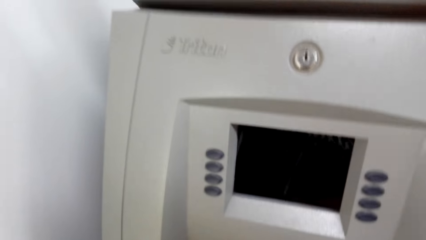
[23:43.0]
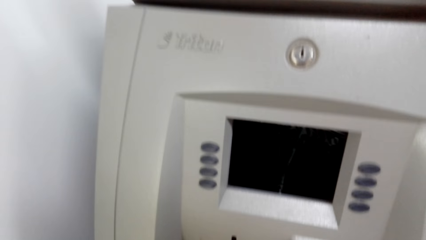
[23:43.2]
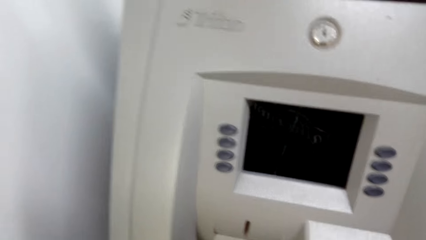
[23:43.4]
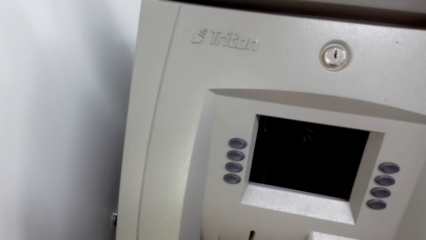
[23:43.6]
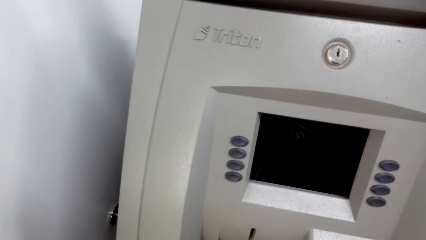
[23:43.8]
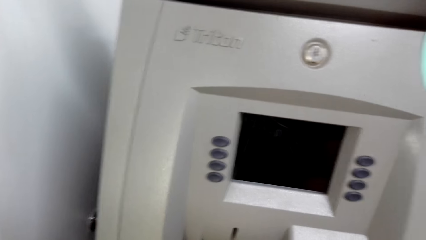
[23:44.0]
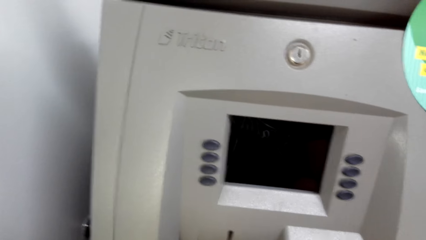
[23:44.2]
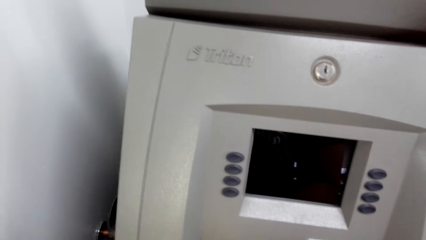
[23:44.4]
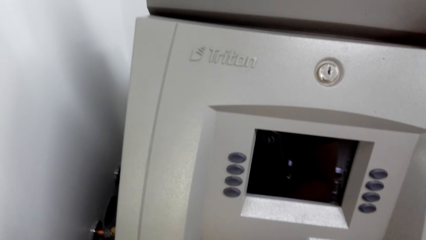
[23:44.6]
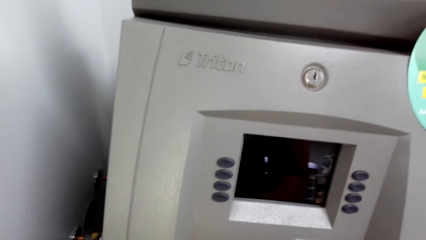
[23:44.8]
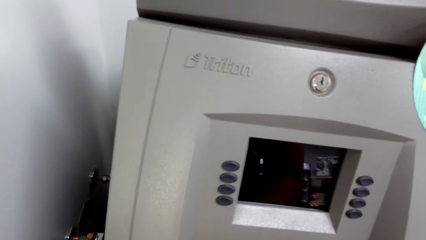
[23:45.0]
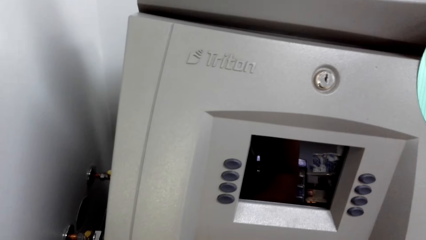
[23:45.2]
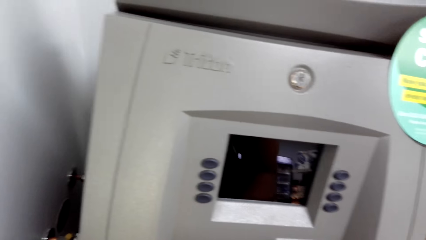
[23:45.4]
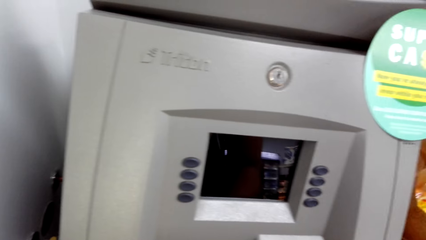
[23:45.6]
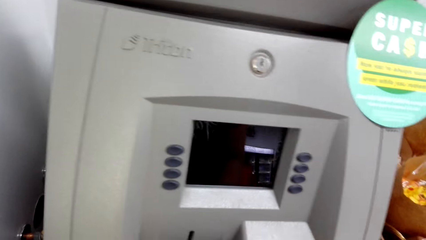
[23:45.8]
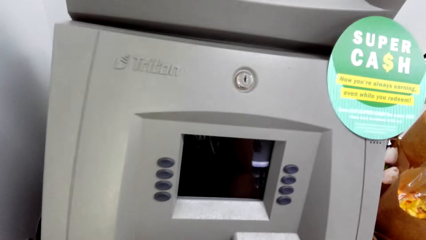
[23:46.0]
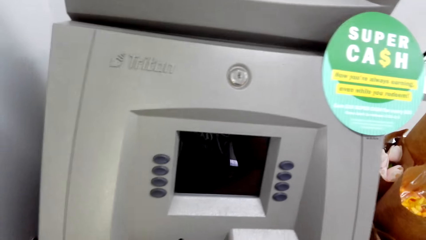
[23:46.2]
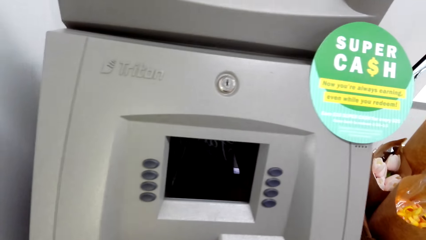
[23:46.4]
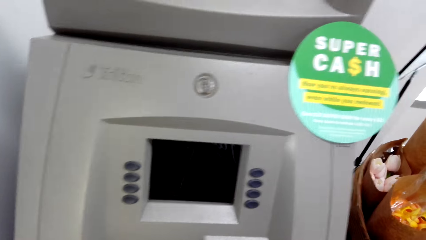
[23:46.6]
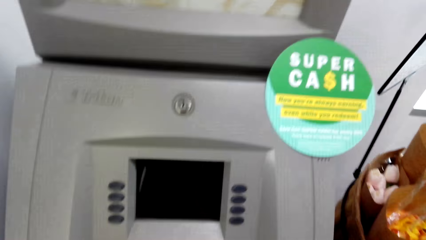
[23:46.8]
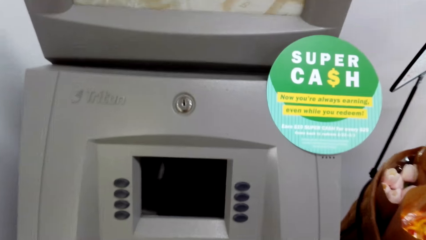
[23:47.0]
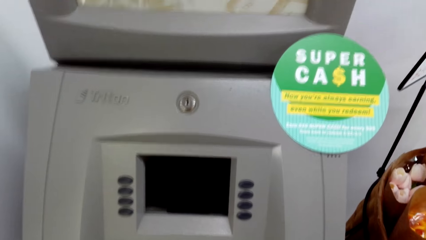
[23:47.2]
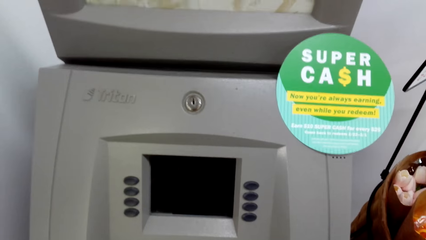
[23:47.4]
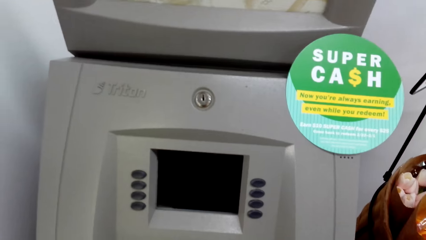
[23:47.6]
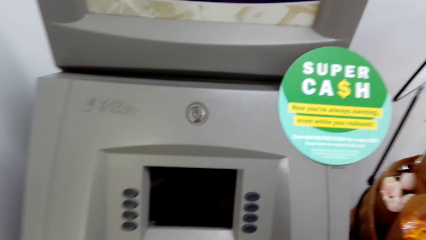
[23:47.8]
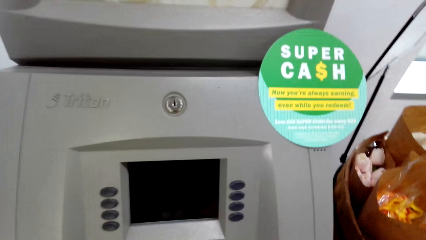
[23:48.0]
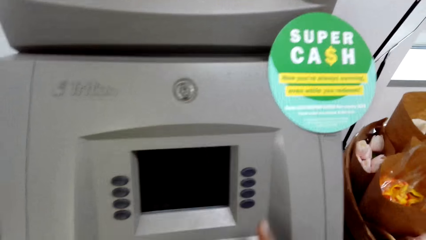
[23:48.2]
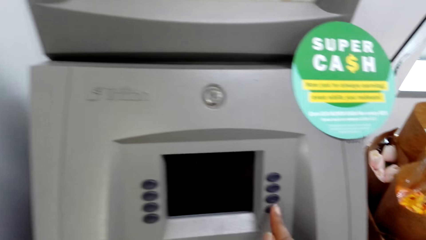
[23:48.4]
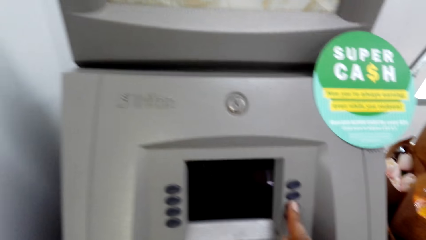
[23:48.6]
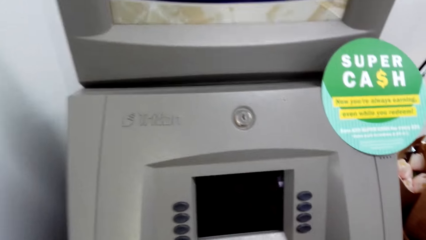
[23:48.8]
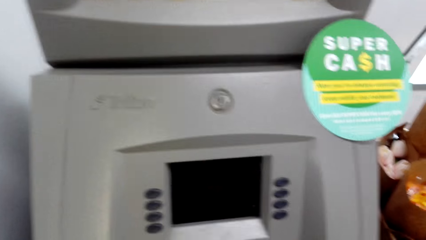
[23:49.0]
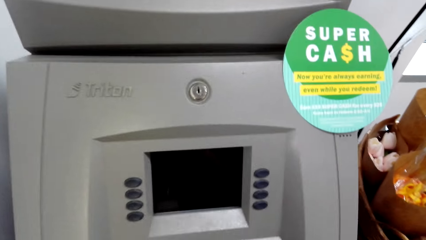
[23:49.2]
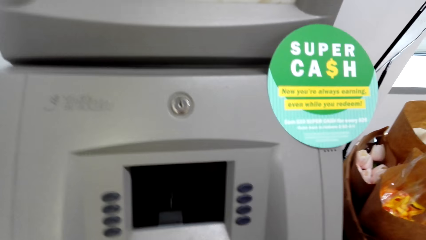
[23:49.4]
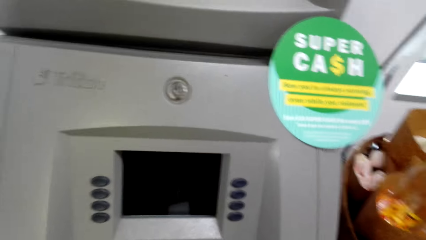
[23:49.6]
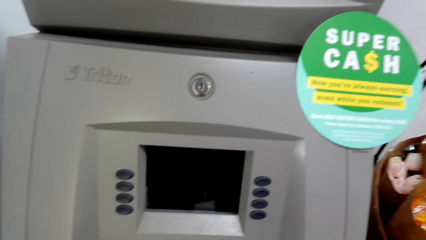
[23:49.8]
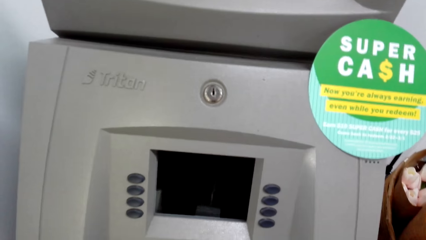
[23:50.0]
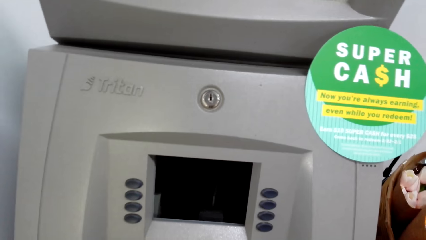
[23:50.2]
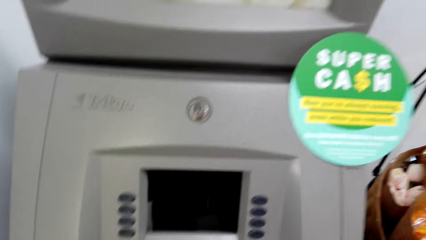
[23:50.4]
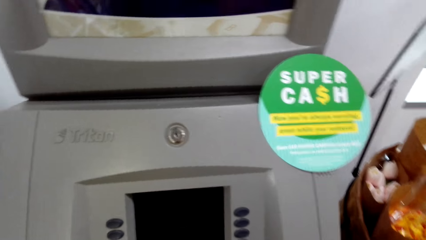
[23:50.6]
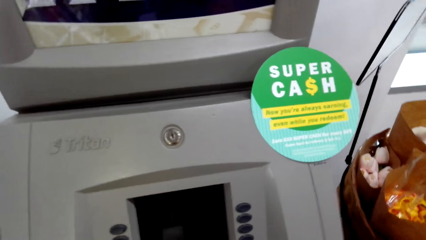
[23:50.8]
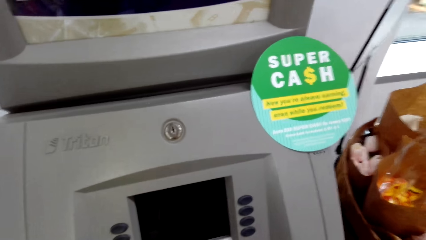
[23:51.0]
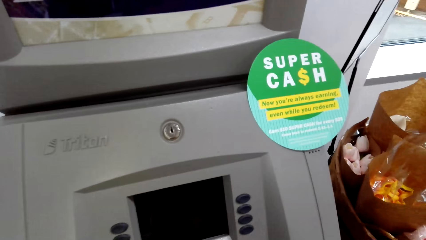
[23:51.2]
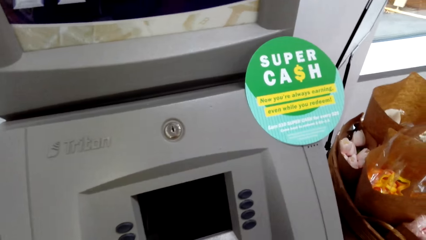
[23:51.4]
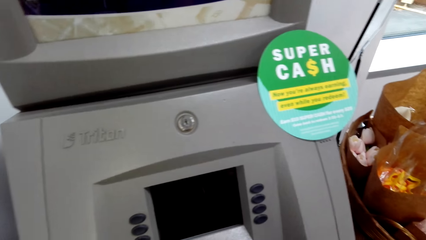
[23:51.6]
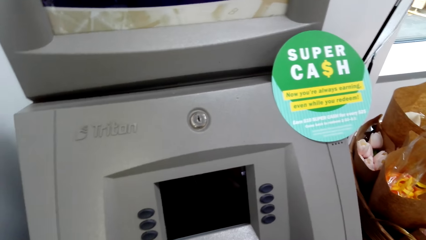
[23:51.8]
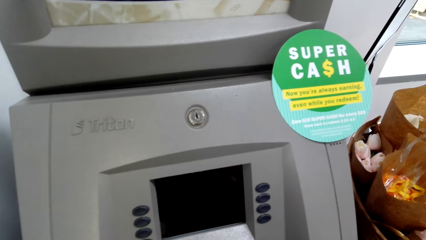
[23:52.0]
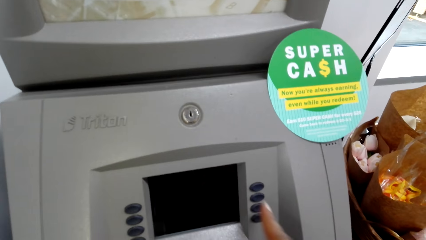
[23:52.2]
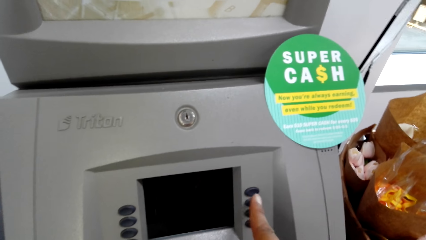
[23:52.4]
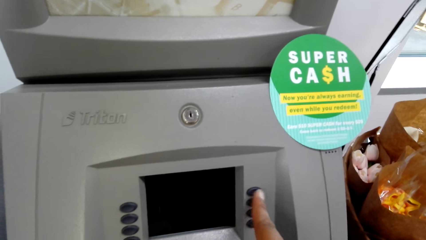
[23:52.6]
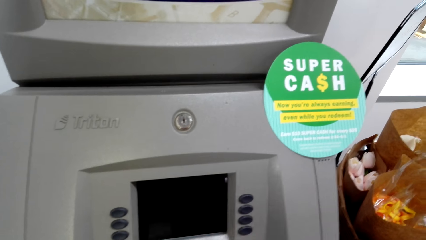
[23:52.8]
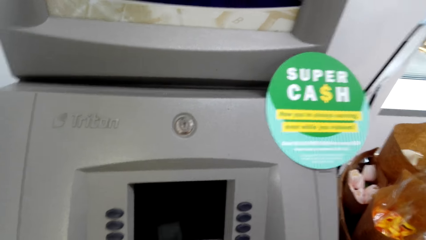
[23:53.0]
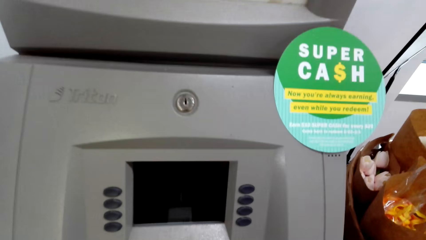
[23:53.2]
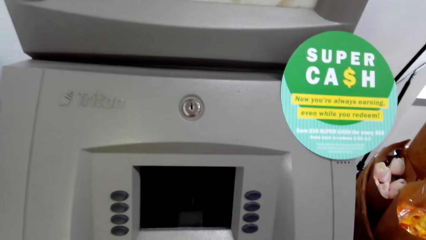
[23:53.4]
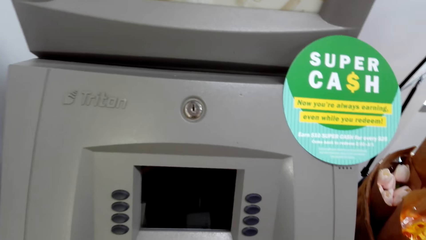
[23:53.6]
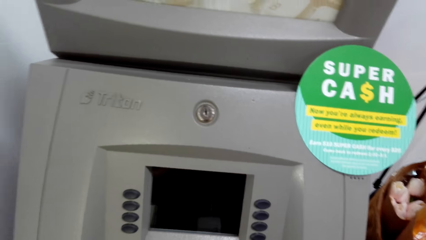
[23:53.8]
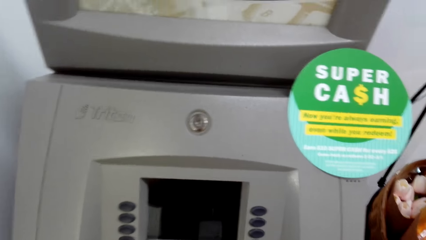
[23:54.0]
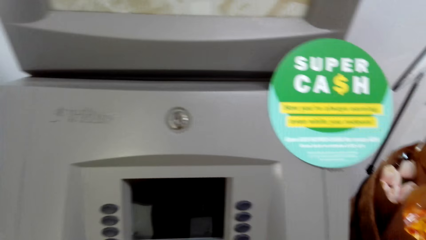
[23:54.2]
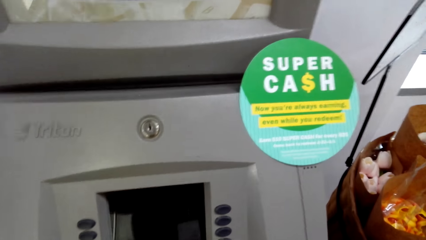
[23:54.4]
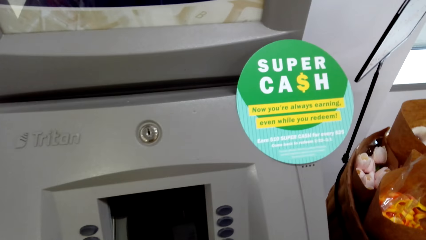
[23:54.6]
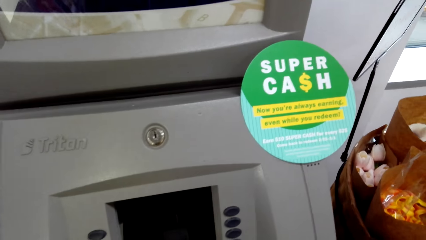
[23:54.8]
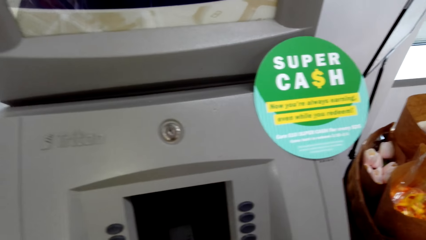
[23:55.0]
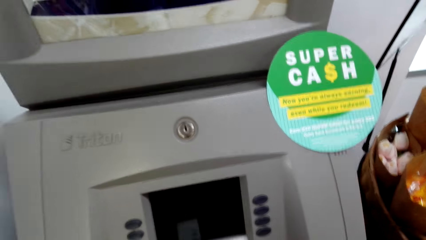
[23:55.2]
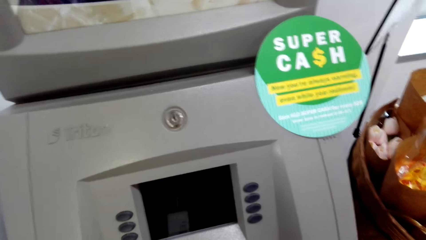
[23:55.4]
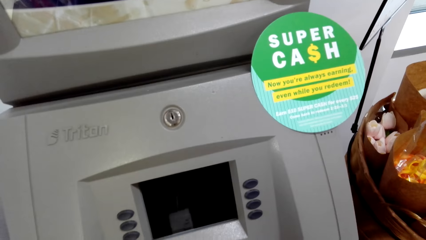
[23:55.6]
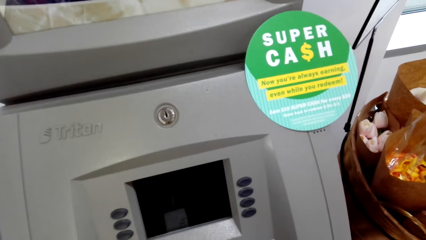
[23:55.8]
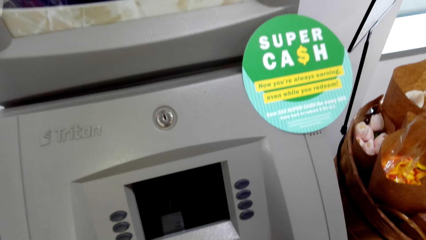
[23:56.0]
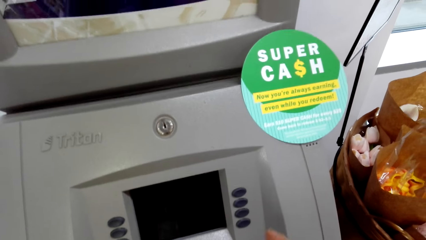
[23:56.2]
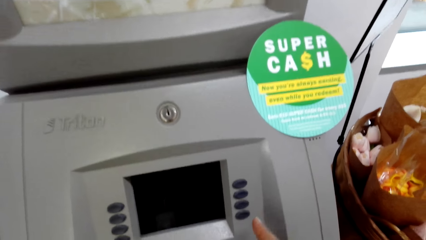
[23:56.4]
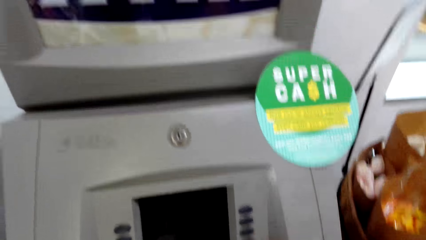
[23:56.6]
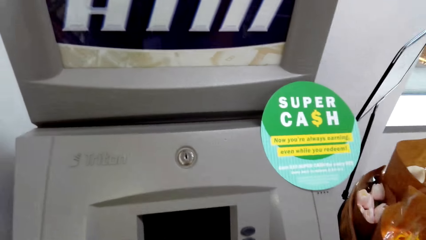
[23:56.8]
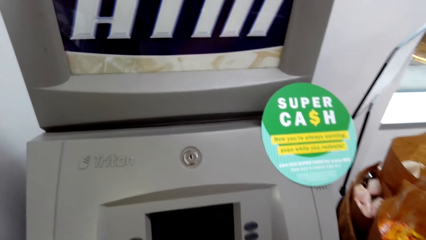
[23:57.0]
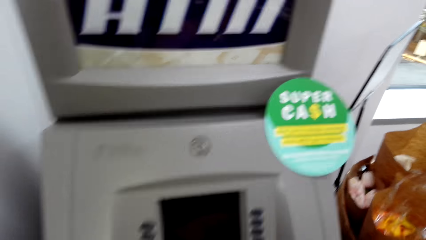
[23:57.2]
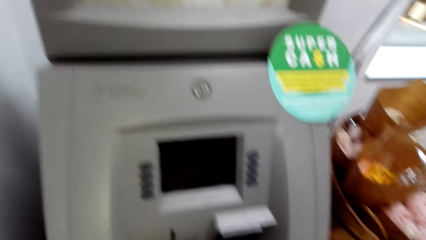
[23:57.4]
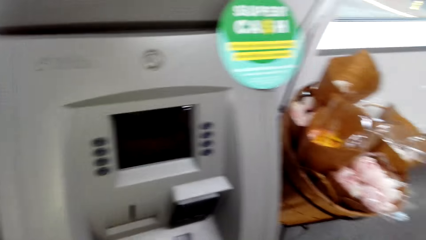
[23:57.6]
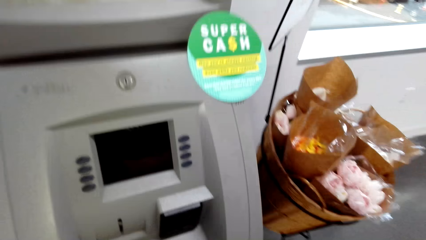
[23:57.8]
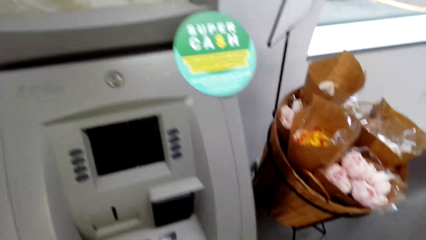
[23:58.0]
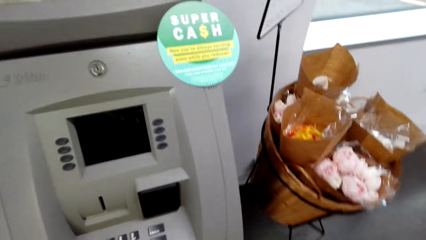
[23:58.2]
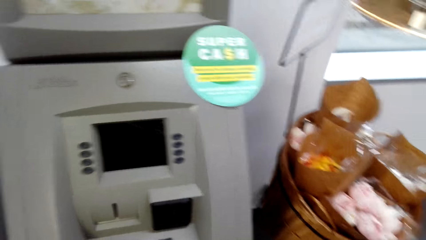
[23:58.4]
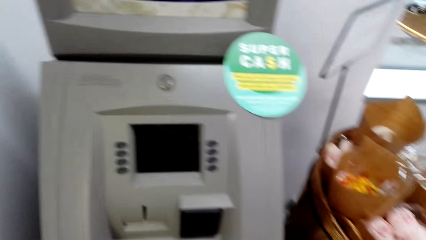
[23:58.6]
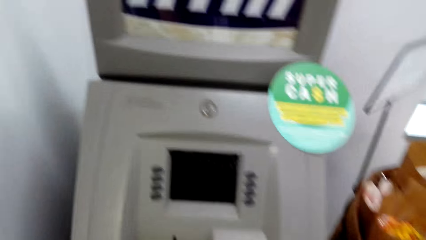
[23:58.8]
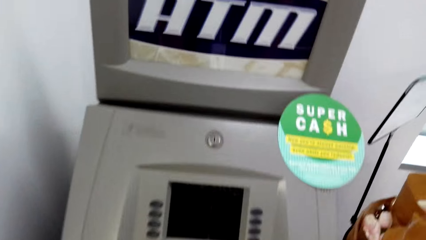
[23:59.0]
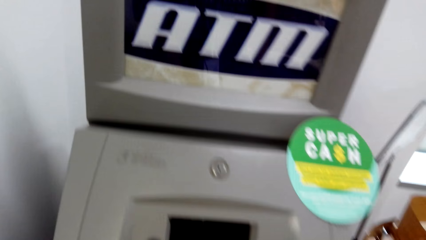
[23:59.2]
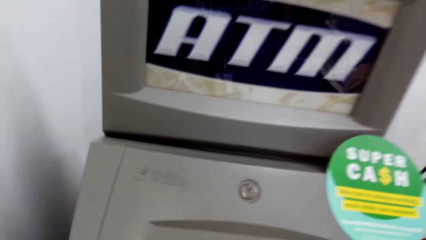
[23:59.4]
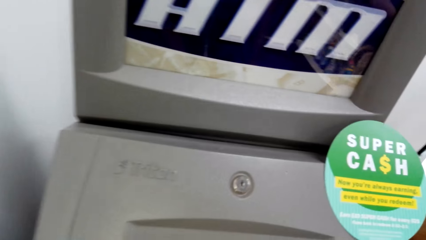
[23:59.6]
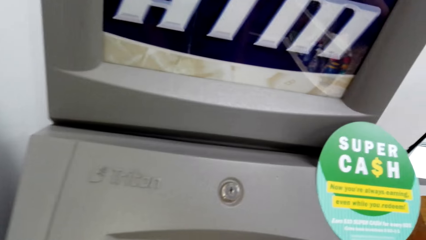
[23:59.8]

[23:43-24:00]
The camera wearer presses the automated teller machine. They press the automated teller machine again. They talk. They press the automated teller machine. They talk. They press the automated teller machine. They talk. They press the automated teller machine. They talk.
